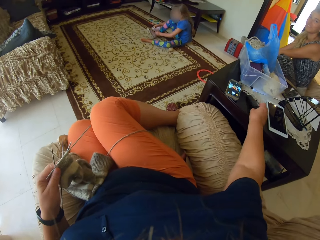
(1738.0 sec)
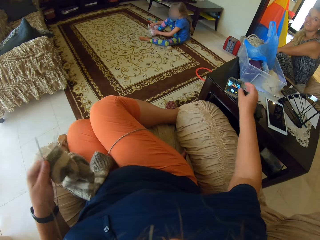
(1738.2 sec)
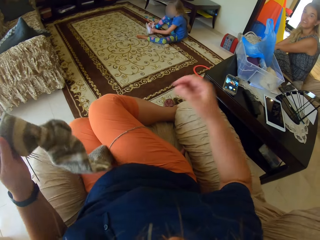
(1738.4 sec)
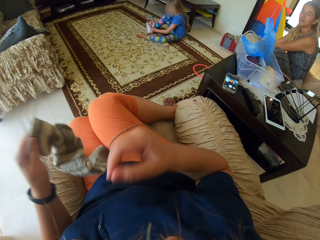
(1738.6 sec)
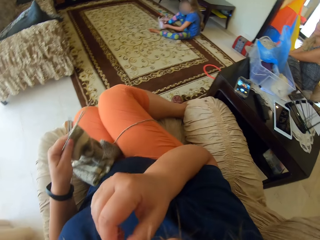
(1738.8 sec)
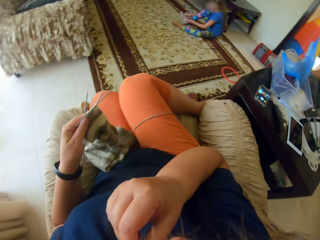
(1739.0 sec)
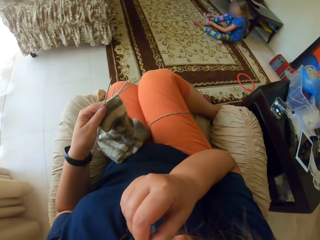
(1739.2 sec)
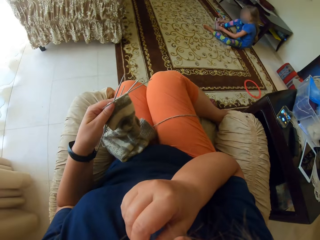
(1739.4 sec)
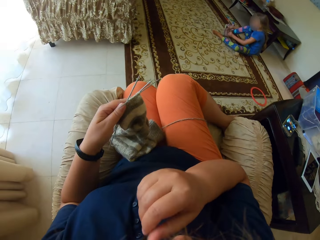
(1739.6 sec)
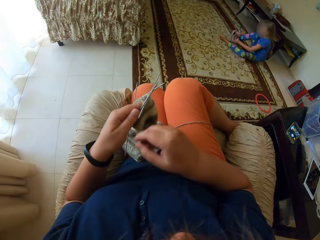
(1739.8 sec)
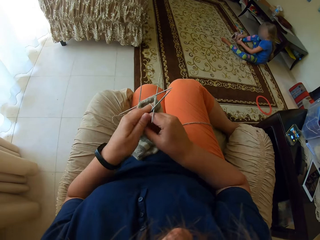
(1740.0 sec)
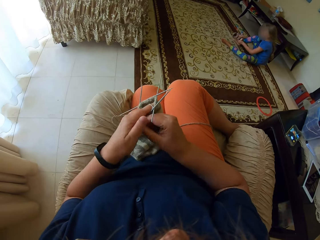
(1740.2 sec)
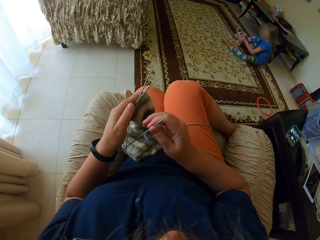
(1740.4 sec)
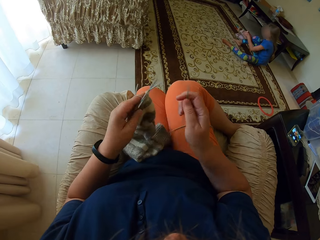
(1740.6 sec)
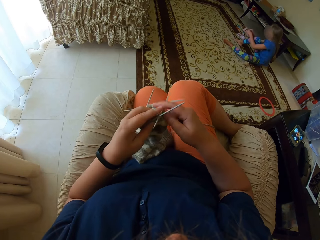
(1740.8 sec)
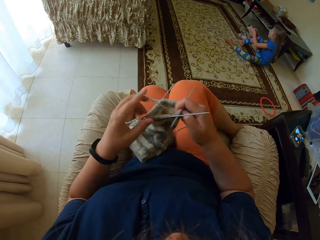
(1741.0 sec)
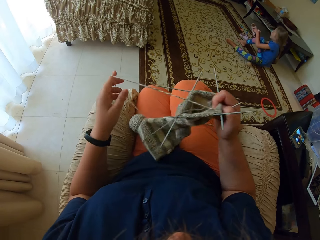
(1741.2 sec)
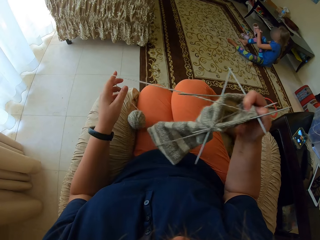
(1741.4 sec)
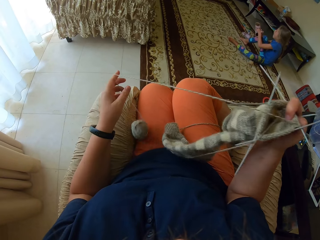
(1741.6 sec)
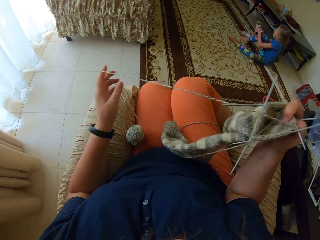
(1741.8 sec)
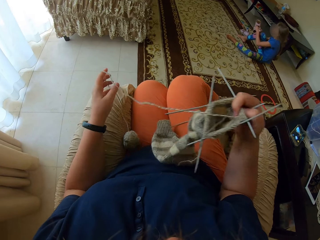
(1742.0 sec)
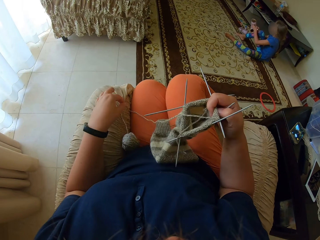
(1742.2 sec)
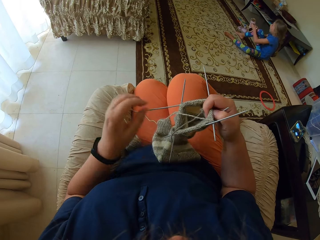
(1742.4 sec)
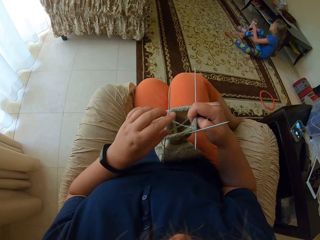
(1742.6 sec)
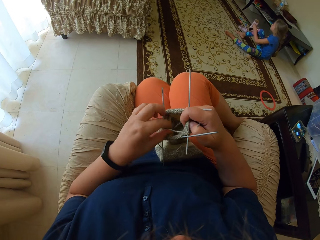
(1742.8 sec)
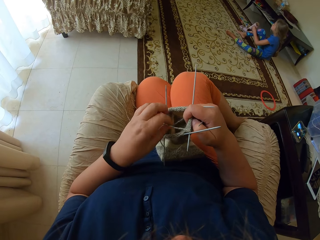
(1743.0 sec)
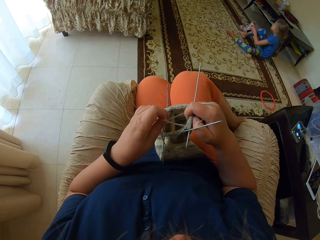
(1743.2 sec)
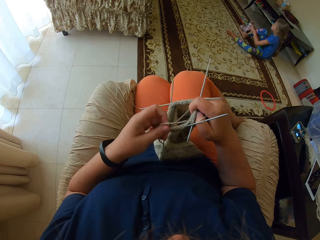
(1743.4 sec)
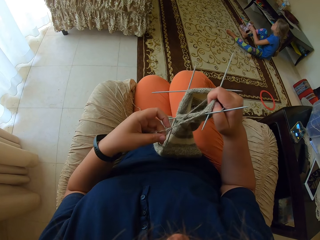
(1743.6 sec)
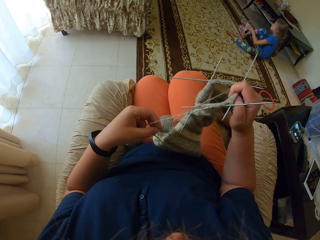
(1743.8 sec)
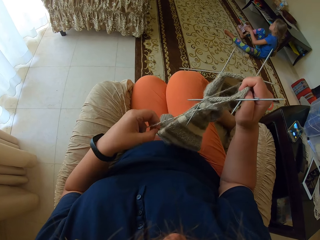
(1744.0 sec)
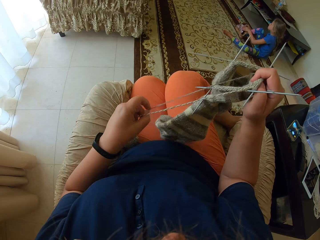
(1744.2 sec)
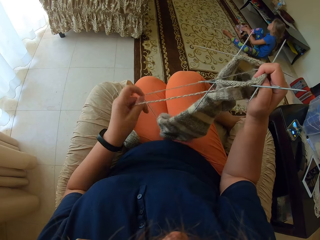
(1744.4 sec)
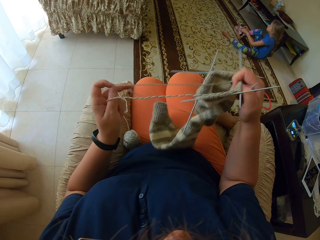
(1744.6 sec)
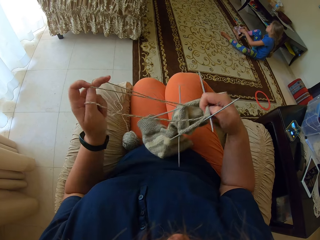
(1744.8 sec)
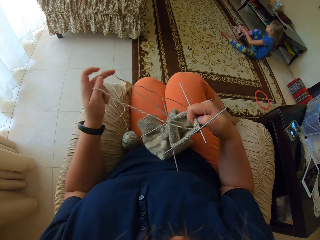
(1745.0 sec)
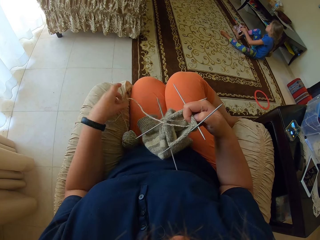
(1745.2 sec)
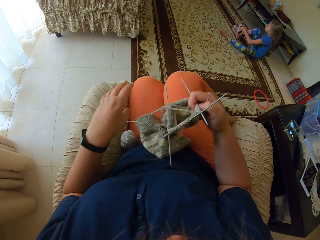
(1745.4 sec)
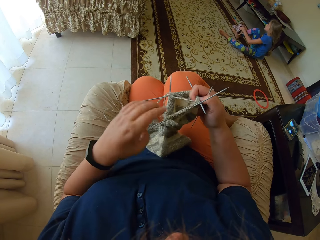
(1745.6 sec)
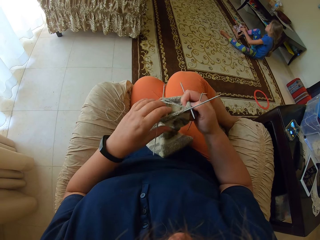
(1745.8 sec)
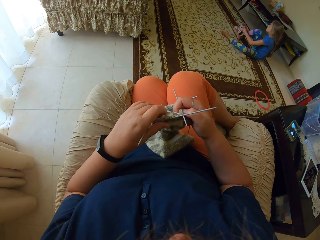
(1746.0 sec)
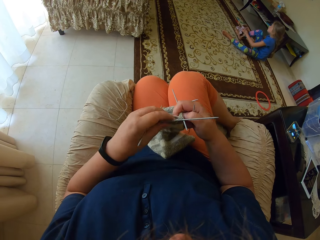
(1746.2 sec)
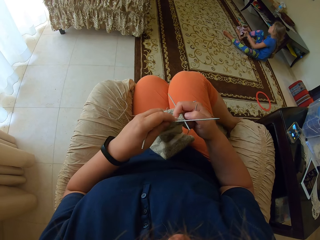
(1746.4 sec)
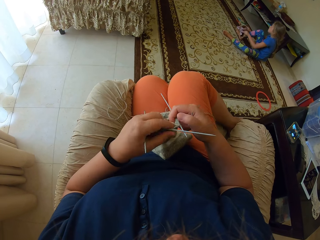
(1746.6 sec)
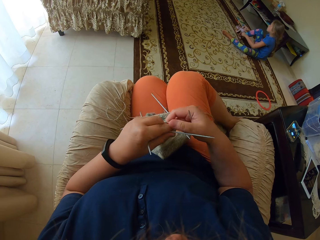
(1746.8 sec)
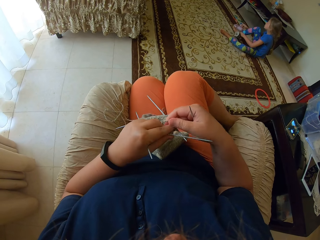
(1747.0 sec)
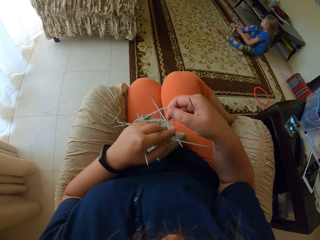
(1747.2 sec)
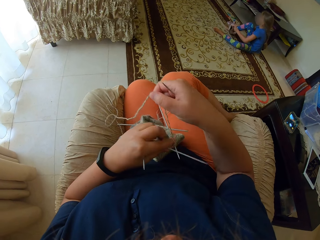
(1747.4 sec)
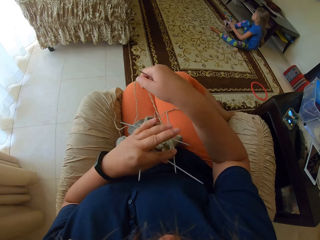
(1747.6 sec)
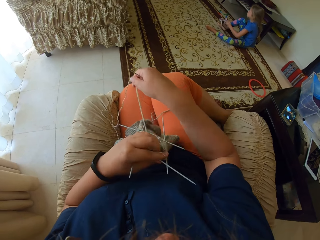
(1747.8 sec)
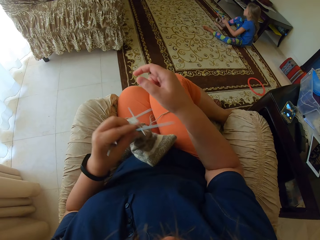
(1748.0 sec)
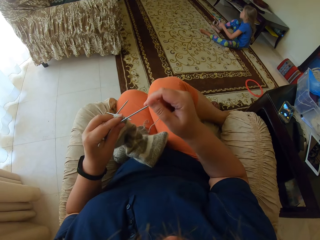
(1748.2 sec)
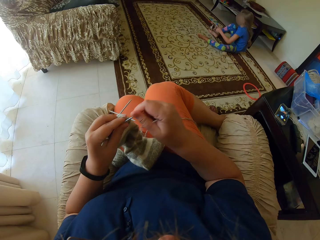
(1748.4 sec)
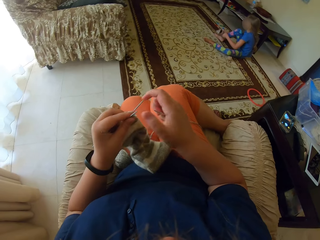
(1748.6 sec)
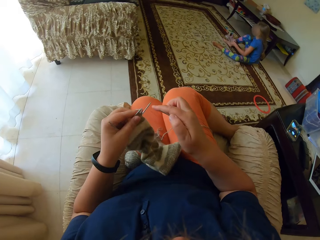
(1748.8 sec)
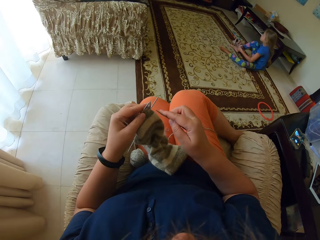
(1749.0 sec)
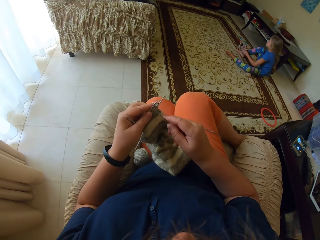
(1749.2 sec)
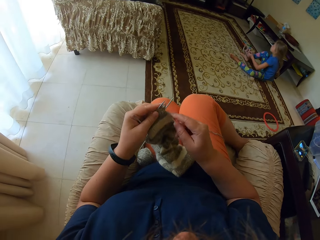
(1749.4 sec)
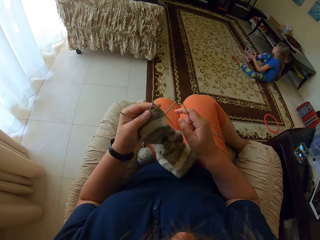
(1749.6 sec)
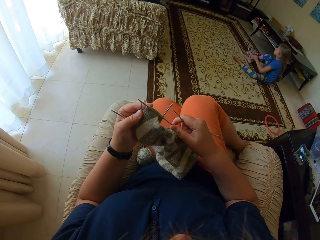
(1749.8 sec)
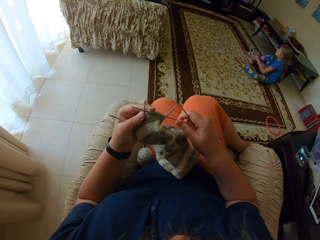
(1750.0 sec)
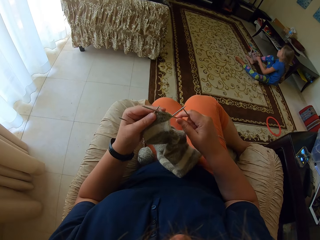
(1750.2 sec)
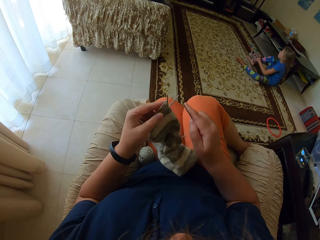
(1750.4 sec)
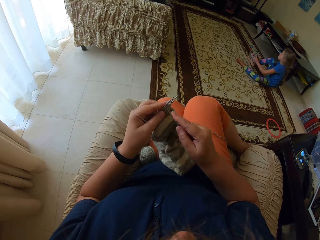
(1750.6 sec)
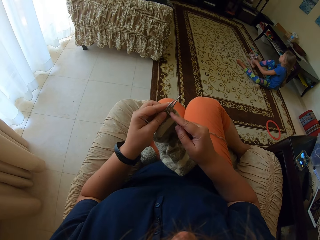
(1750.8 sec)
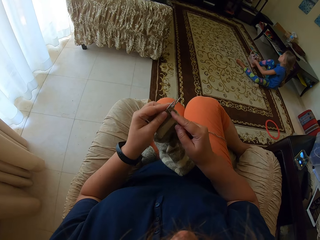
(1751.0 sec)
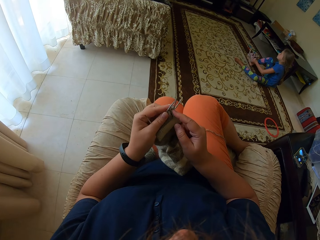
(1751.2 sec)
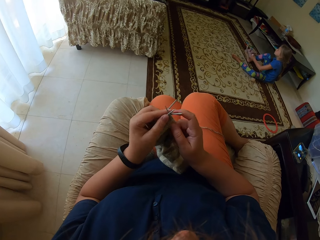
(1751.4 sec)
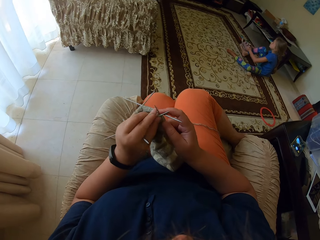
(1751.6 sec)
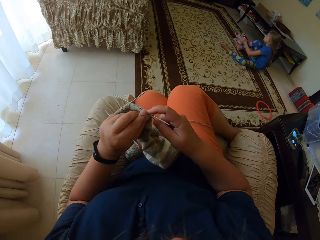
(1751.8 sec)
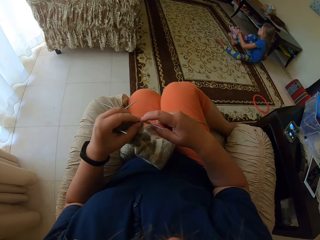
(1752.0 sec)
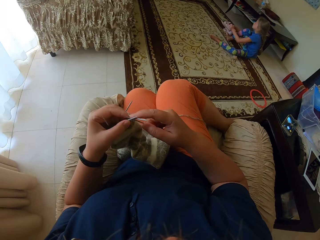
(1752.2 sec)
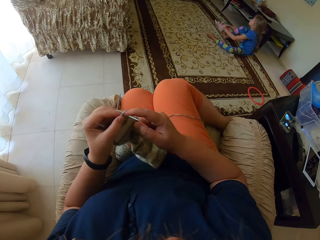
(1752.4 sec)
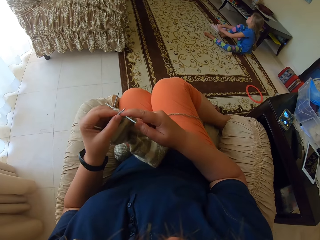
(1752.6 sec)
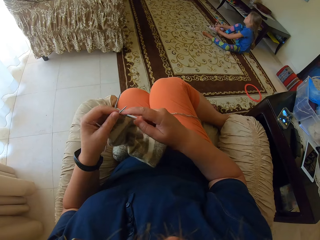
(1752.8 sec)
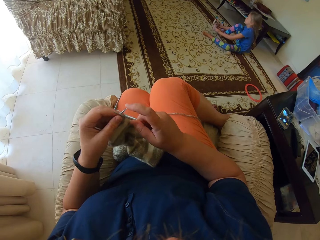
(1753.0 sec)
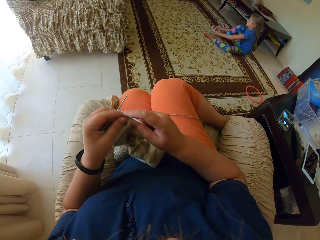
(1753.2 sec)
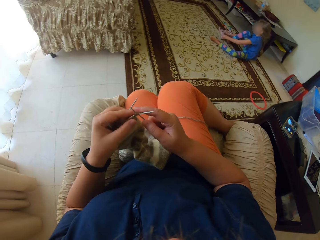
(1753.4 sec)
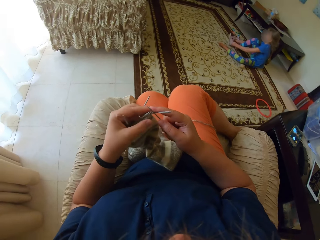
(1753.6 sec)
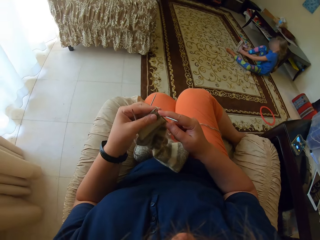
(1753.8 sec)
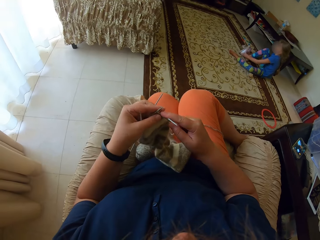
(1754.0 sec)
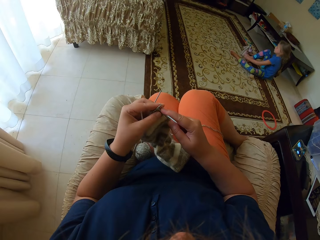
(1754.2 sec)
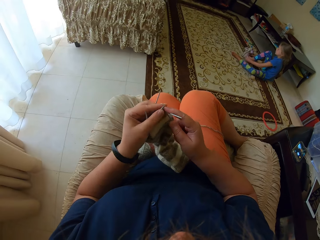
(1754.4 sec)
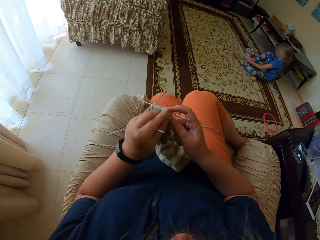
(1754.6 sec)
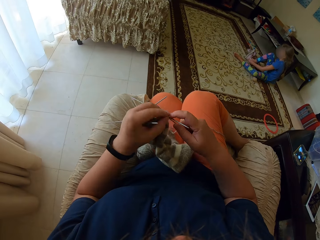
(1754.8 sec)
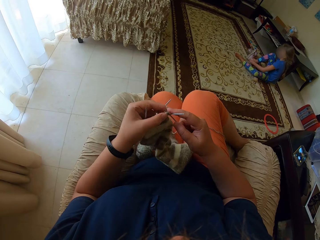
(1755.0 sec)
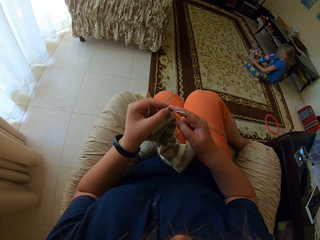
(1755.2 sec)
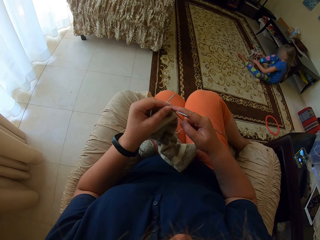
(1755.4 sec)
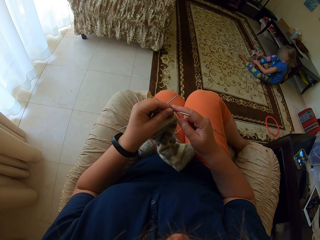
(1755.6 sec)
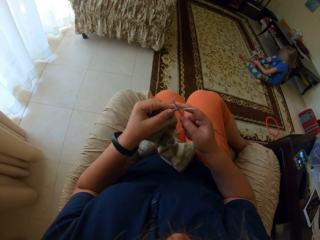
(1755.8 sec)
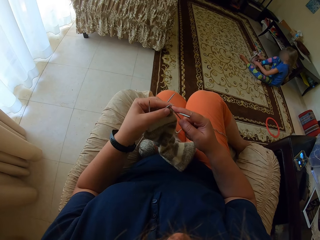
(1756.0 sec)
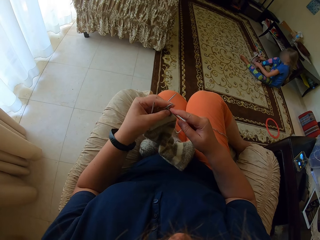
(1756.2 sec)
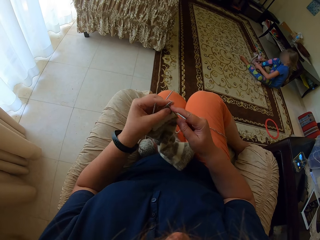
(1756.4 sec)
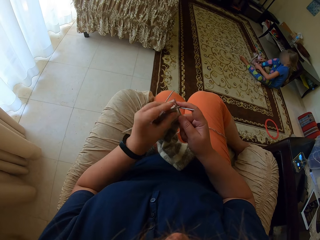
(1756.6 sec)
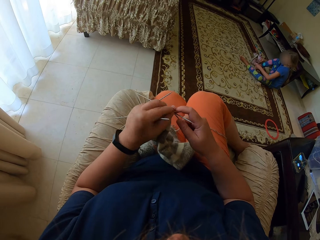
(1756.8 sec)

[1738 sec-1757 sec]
The camera wearer puts the remote on the table. They rub the face, take a straight needle from the left hand, and unroll yarn from the hand. They straighten the thread. They lift the fabric. They straighten the yarn. They knit the fabric with straight needles.

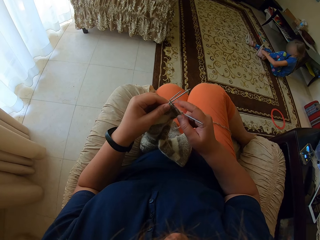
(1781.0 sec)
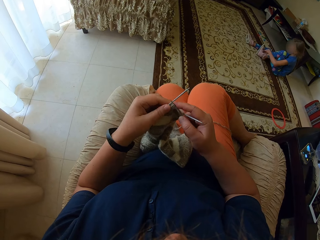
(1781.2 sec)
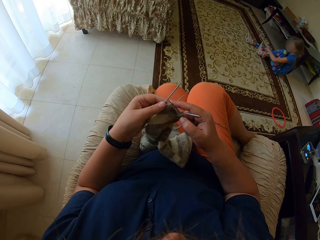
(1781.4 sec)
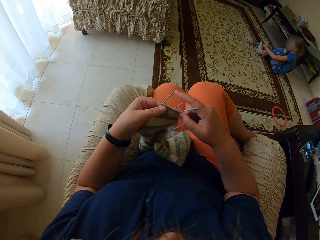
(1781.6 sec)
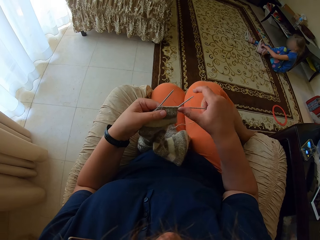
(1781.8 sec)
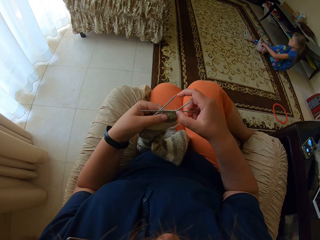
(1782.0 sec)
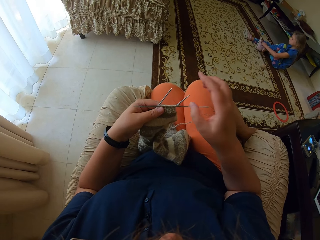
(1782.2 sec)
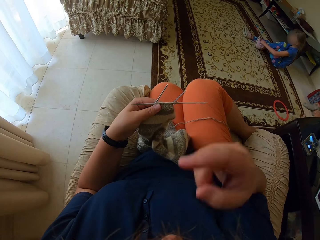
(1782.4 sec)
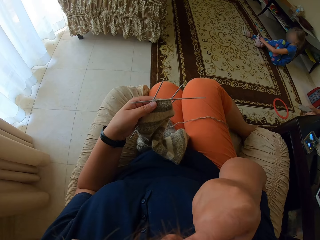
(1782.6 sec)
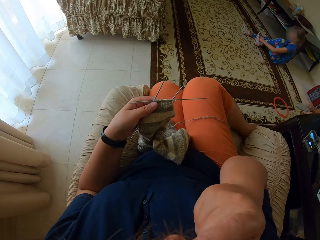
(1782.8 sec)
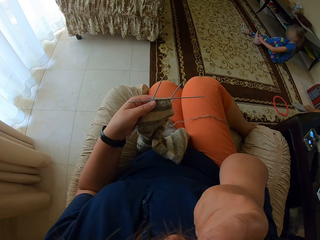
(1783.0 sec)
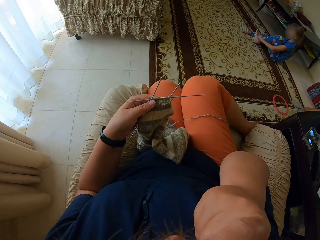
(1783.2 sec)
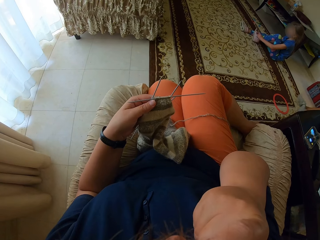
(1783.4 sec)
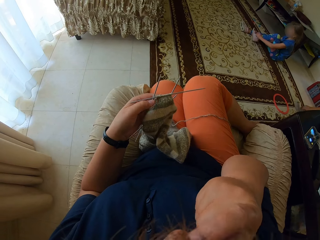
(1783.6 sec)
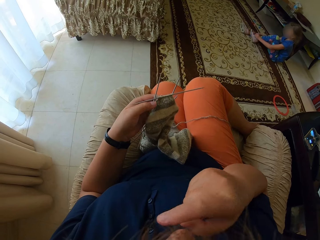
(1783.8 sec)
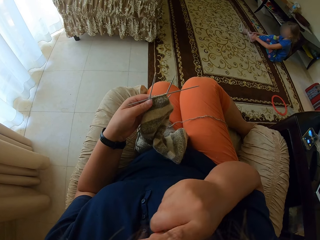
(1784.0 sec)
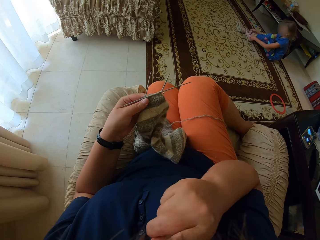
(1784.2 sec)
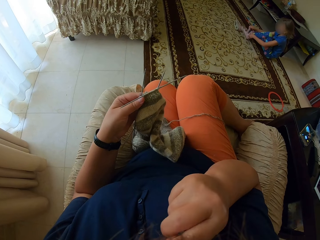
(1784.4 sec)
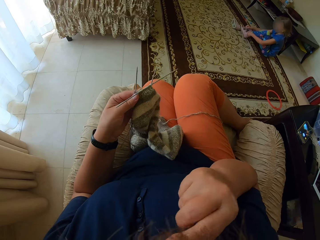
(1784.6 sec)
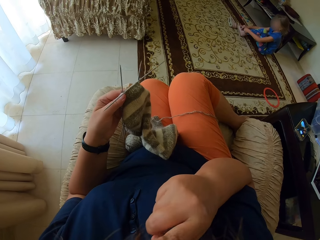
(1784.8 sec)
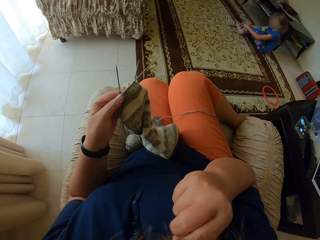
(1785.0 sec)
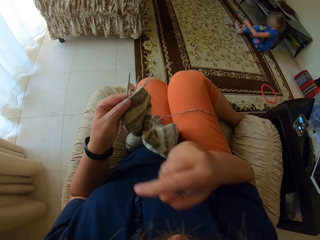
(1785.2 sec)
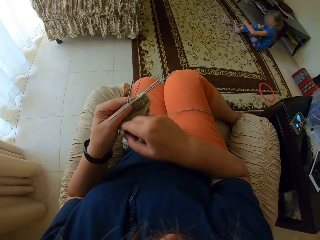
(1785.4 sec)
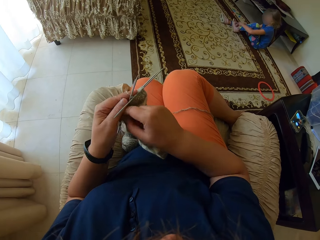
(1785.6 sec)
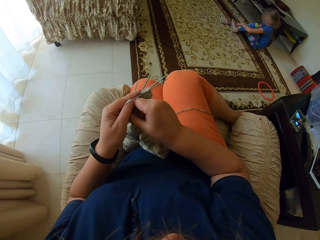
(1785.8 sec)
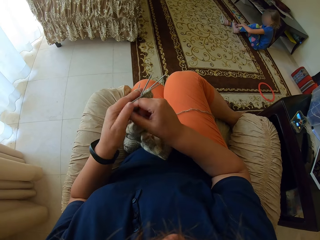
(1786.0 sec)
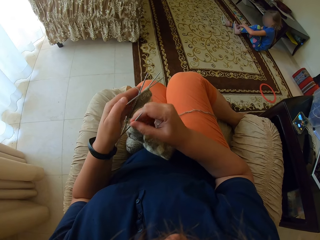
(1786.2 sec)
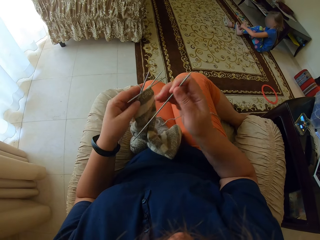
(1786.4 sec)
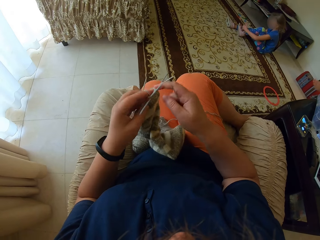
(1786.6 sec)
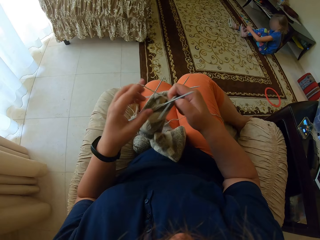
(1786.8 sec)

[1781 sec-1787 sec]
The camera wearer rubs the face. They scratch the face. They take a straight needle from the left hand.
